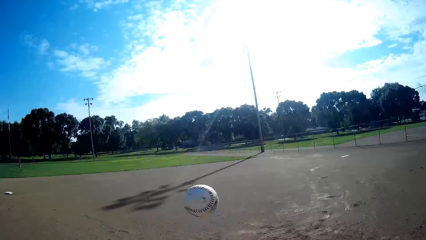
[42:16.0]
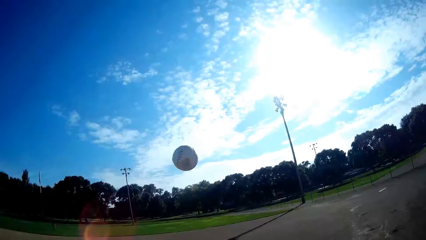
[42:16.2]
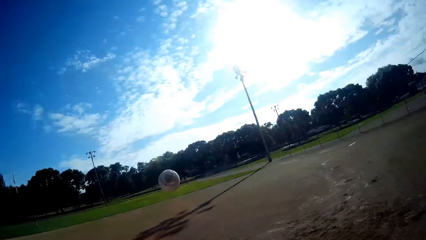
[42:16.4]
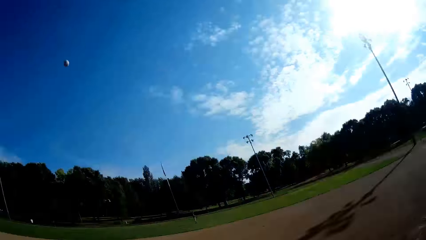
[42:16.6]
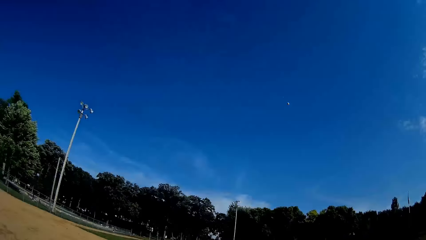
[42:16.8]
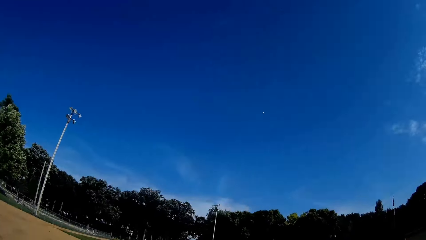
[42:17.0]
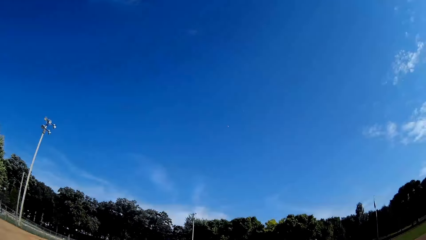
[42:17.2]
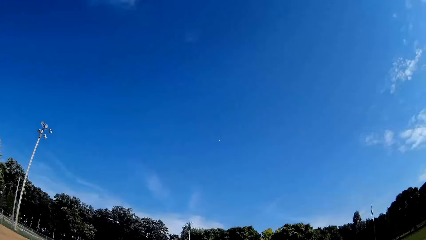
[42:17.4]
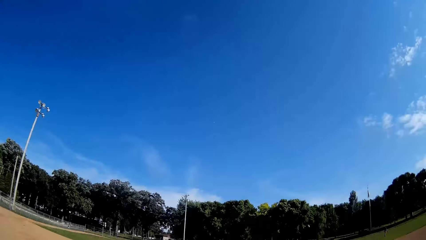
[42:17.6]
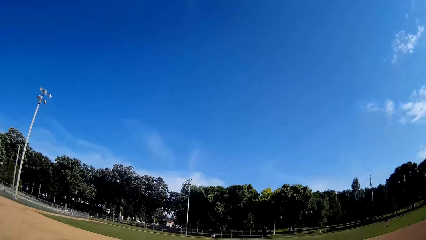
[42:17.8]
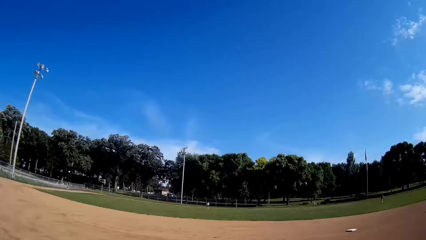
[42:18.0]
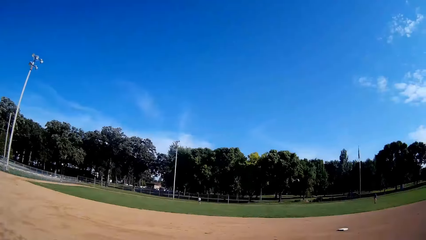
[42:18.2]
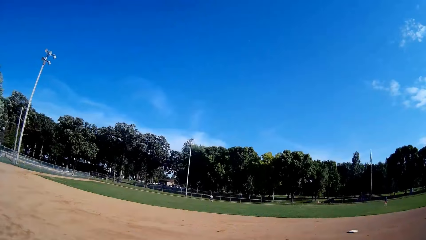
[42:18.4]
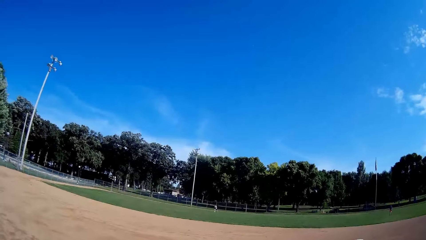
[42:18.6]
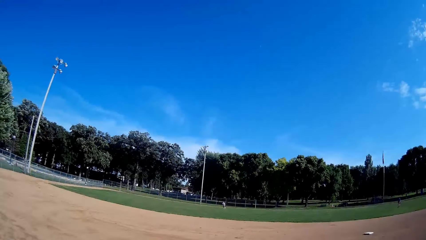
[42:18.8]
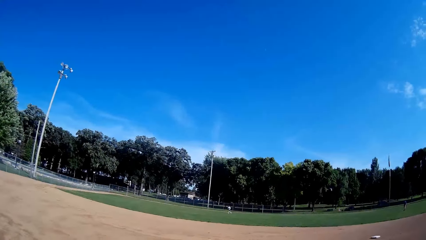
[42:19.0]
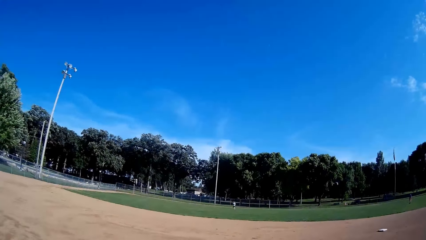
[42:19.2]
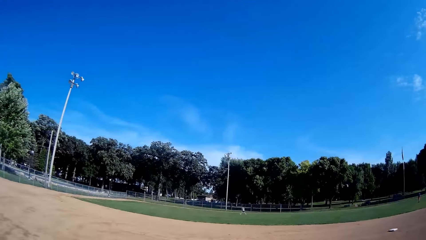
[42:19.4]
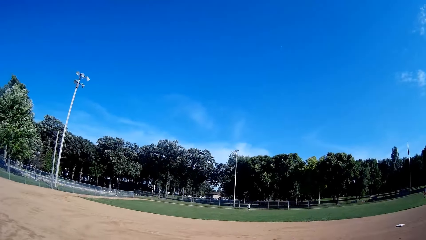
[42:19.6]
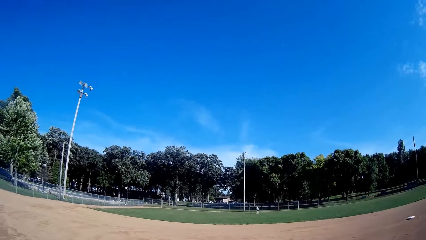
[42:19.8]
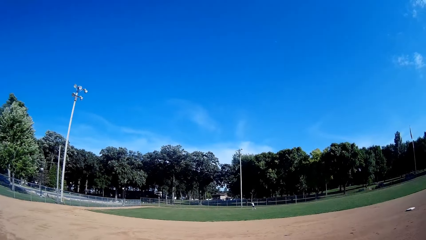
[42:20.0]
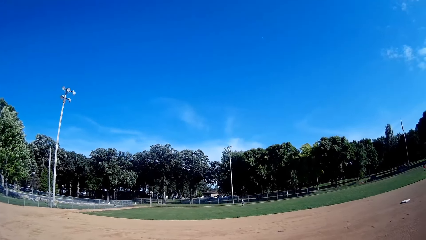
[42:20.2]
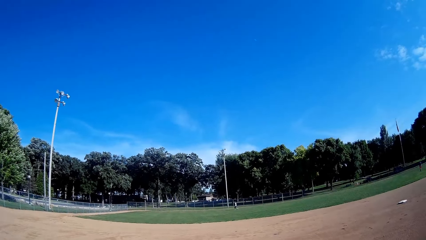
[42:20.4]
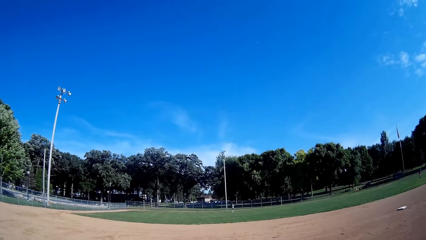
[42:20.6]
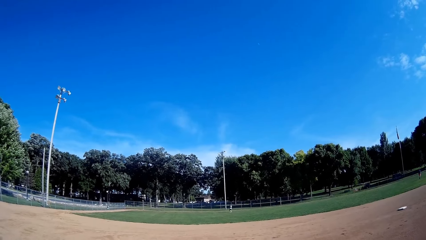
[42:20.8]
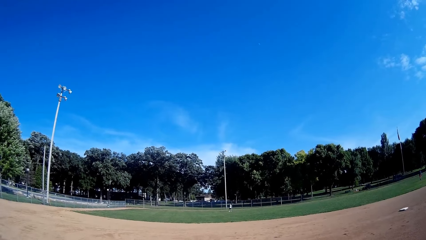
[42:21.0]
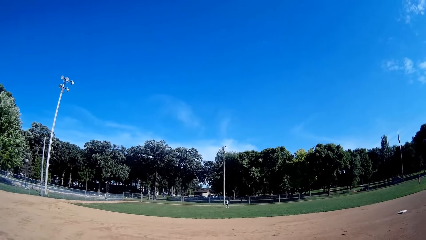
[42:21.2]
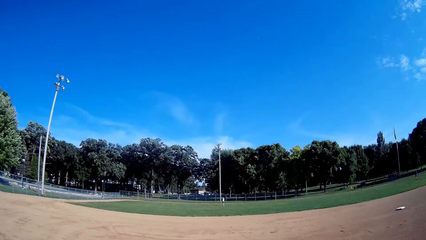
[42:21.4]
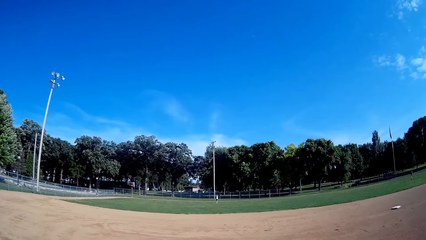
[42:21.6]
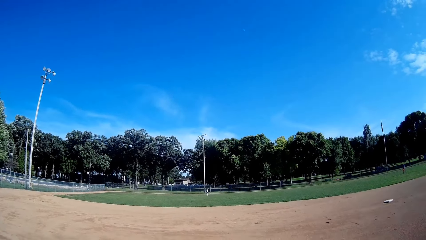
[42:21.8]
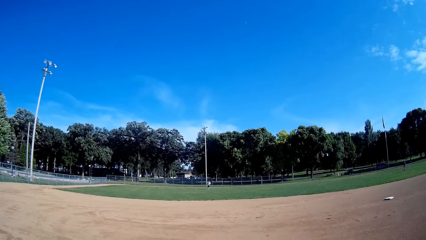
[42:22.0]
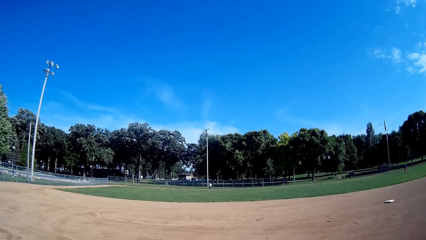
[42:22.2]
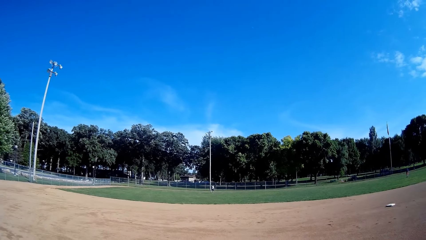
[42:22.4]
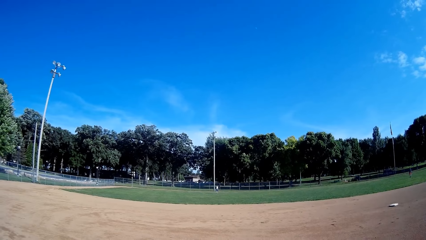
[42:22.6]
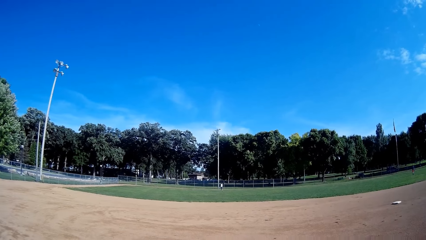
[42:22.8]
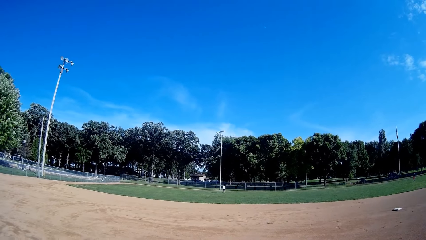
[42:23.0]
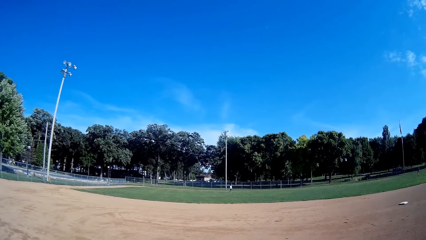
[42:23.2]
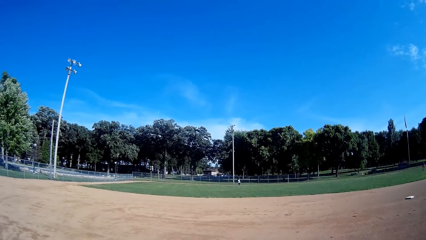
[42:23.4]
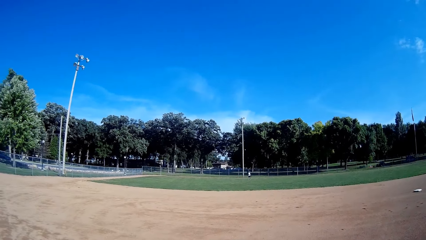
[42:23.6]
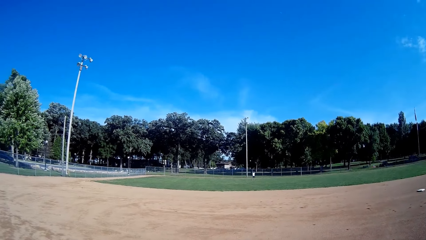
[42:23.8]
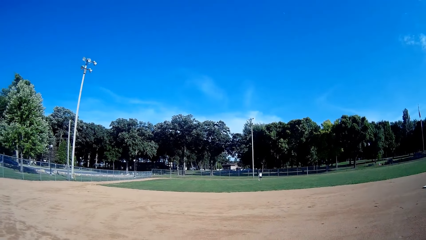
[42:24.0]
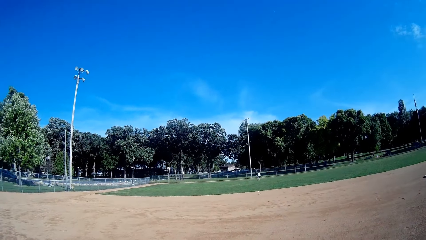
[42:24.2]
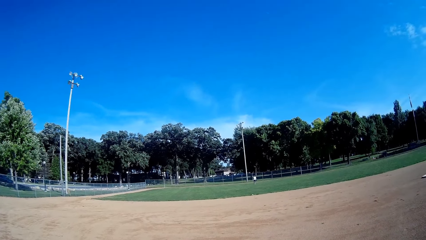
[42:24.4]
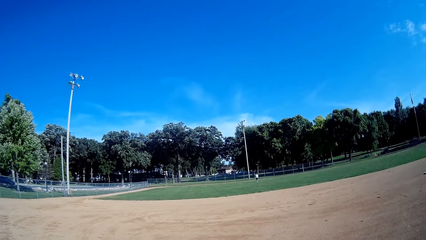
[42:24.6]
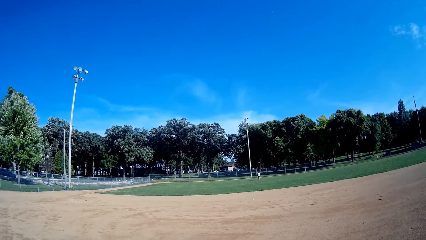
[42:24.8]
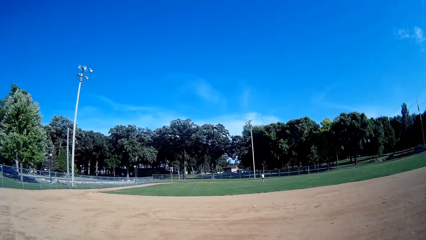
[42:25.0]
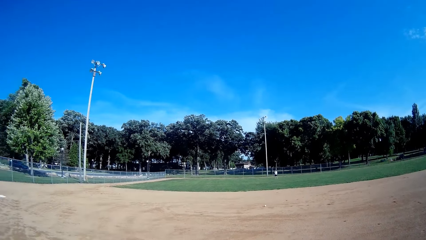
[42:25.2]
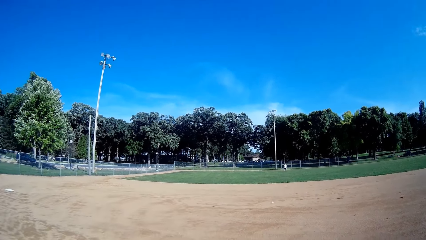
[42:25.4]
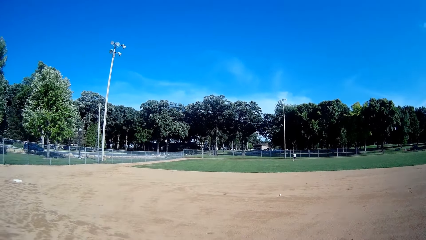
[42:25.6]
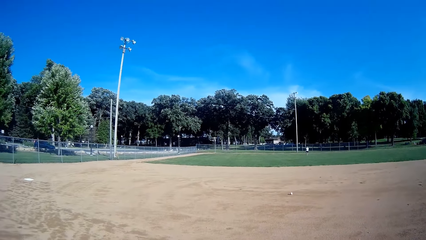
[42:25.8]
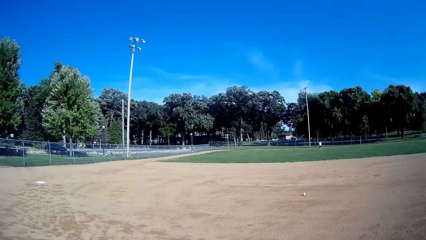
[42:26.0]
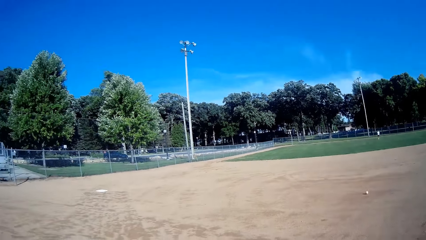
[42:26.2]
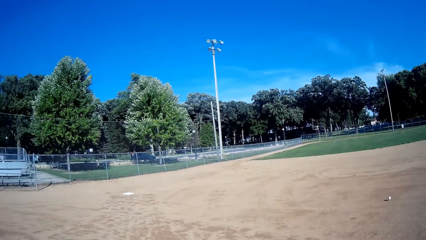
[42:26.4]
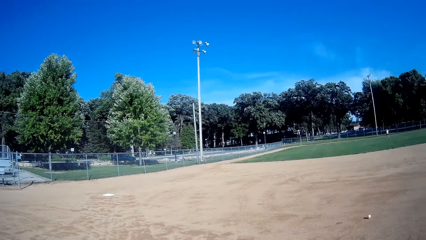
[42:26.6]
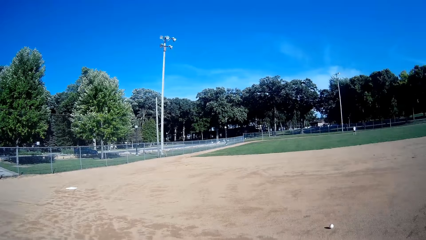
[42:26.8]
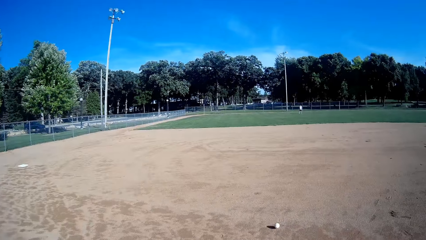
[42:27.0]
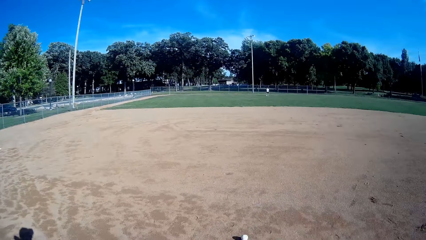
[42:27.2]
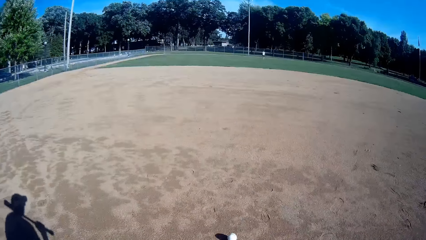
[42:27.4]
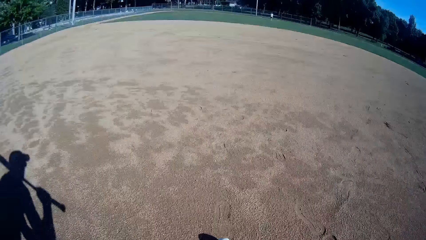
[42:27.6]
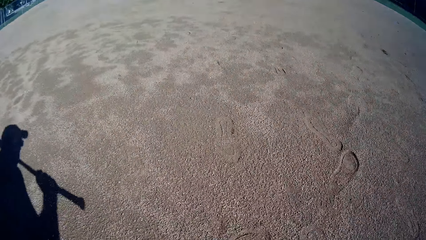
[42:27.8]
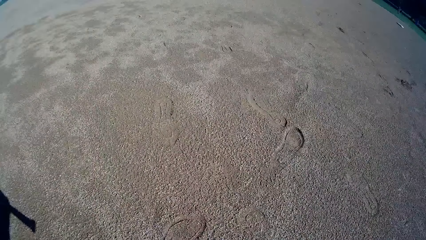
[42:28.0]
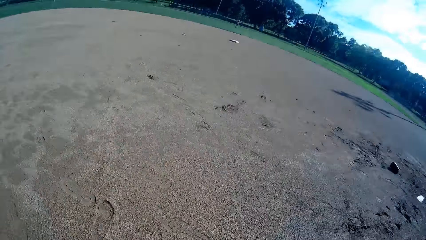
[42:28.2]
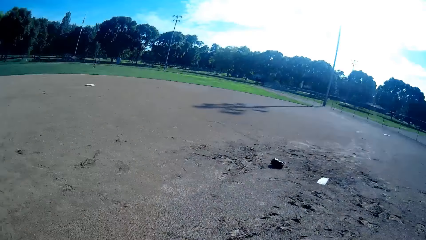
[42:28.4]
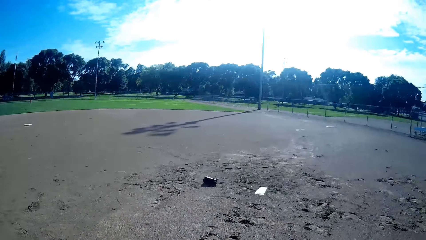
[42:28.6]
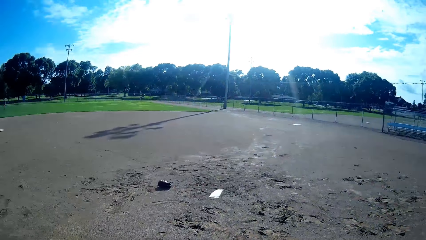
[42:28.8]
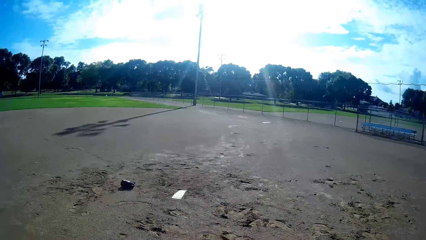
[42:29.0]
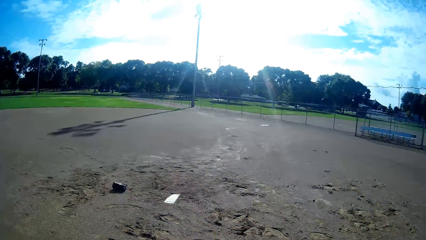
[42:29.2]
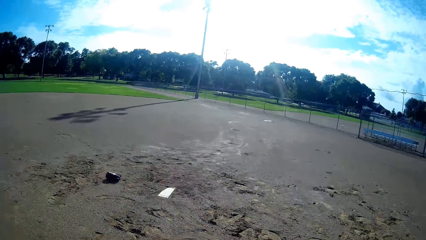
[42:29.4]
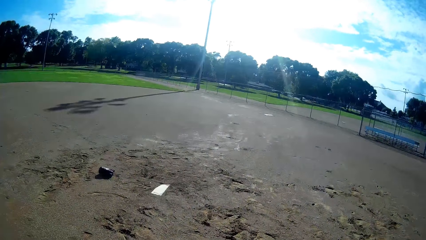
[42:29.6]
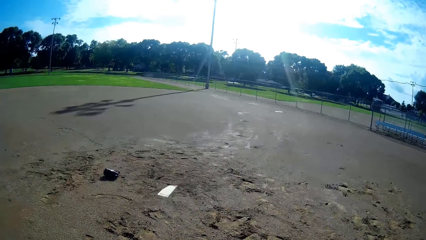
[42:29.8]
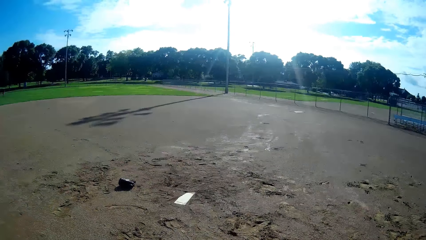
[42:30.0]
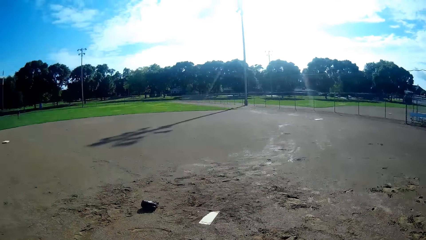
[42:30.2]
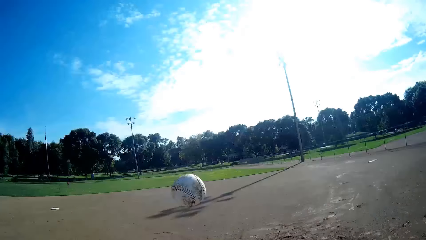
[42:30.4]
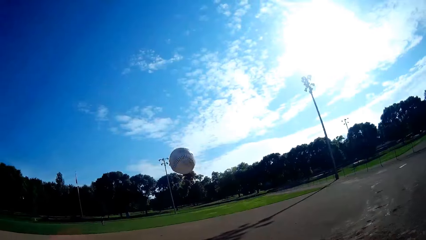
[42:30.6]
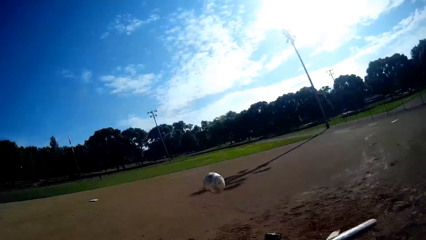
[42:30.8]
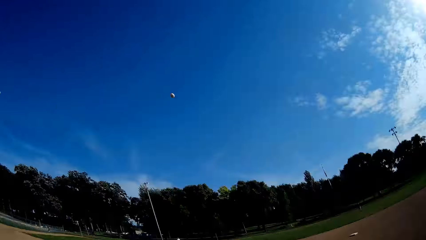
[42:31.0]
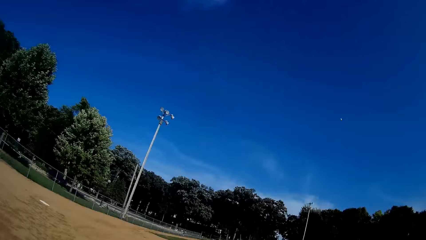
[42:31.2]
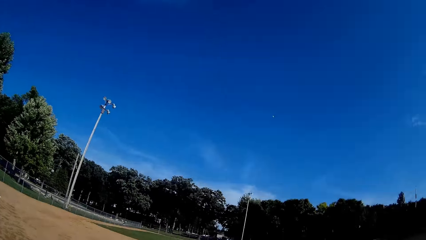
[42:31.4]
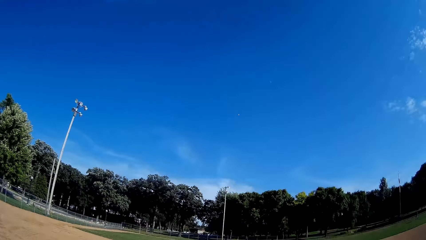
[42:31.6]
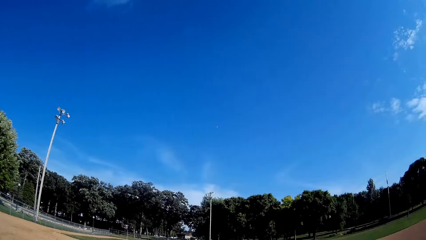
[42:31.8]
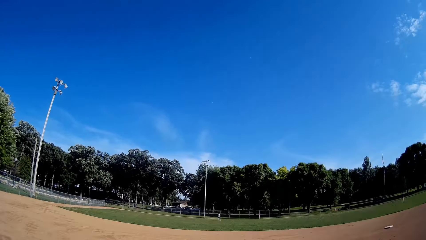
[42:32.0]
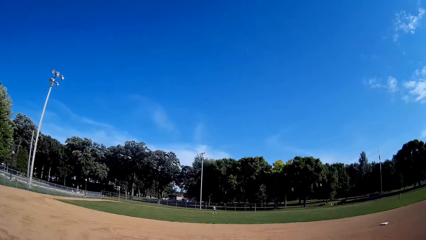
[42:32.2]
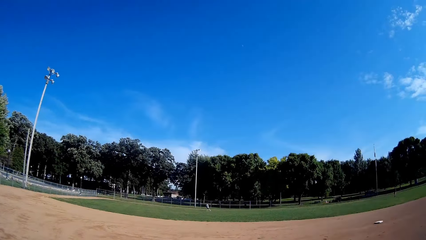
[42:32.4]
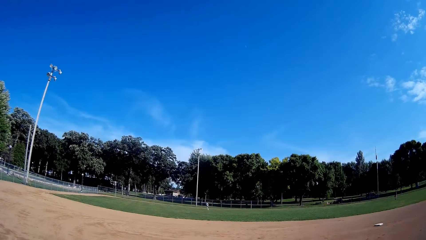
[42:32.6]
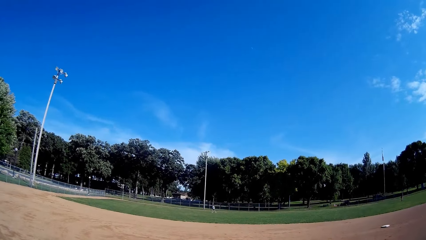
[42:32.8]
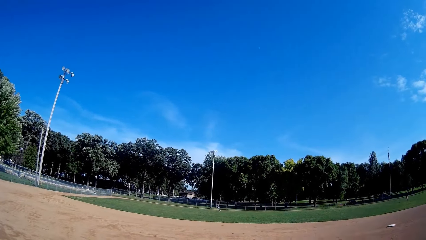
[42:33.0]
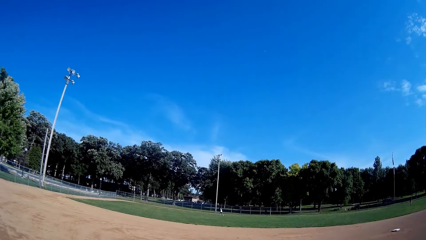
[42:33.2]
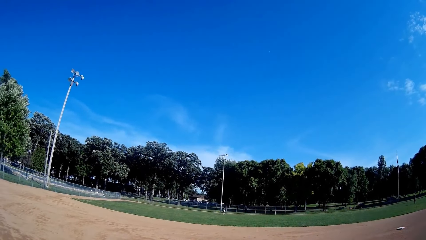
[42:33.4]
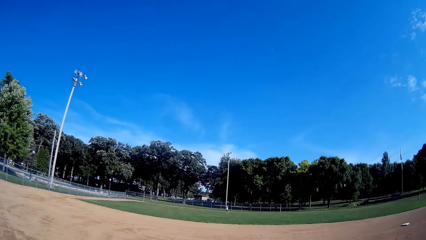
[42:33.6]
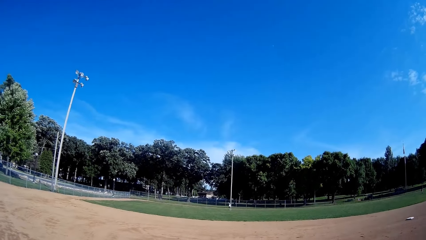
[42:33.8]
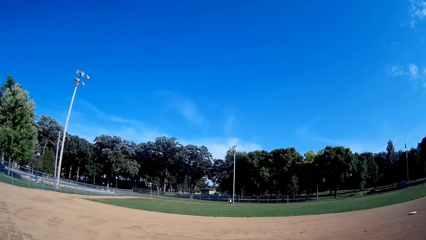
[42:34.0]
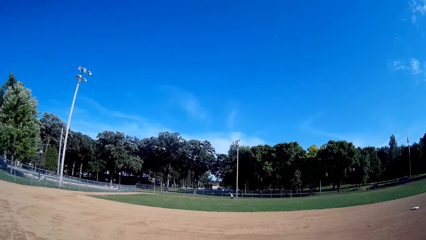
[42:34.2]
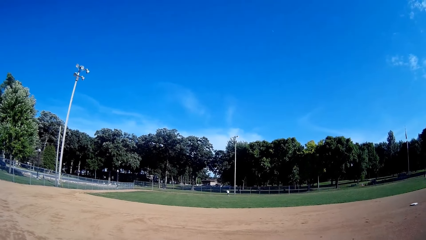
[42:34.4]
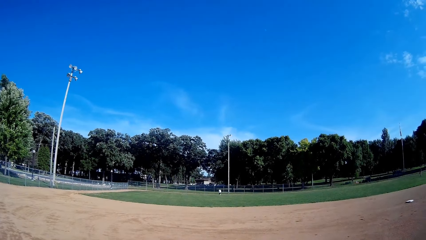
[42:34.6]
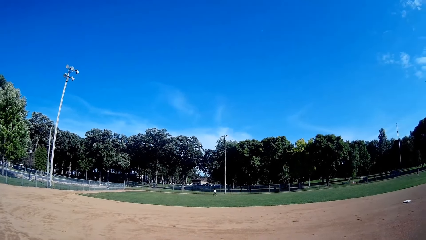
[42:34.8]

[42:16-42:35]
The camera wearer throws the ball upwards. He hits the ball towards a boy with the bat. He stares at the sky. The boy jogs towards the ball. The camera wearer stares at the boy. The boy catches the ball. The boy throws the ball towards the camera wearer. The camera wearer picks the ball from the ground. He bends towards the ground. He walks back to his position. He stares at the trees. He throws the ball upwards. He plays the ball towards the boy with the bat. He stares at the sky. The boy jogs towards the ball. The boy catches the ball.
